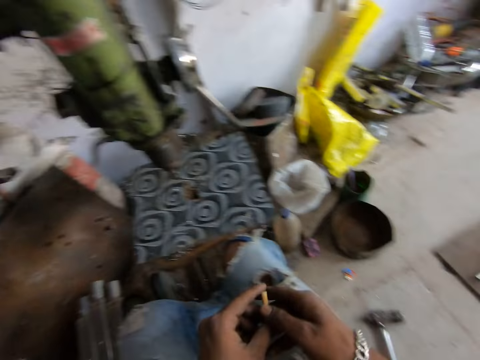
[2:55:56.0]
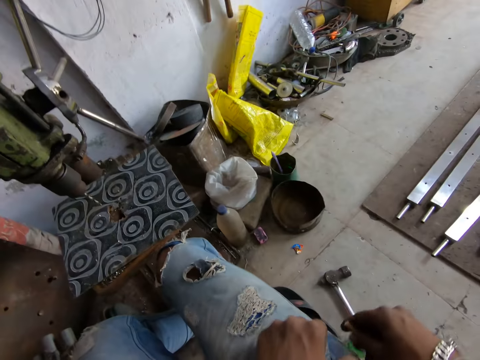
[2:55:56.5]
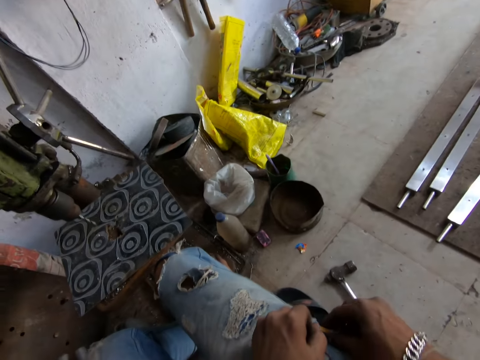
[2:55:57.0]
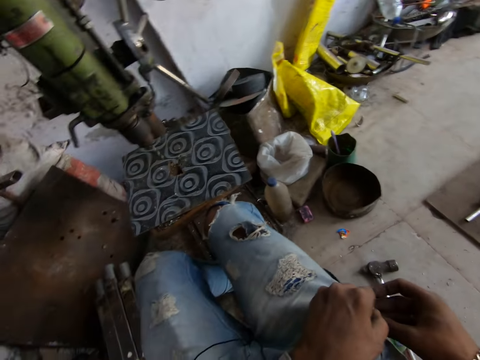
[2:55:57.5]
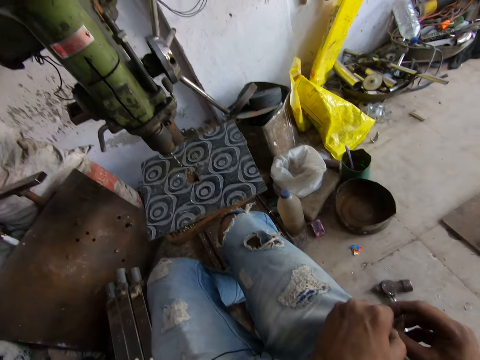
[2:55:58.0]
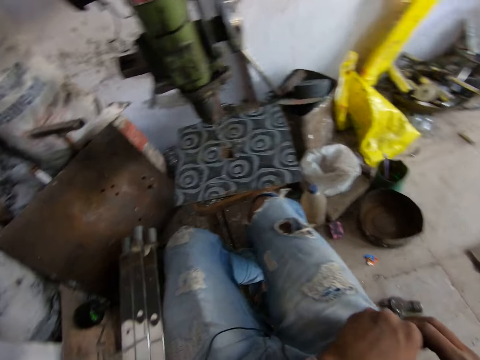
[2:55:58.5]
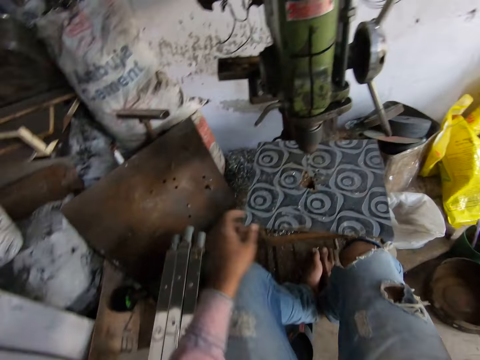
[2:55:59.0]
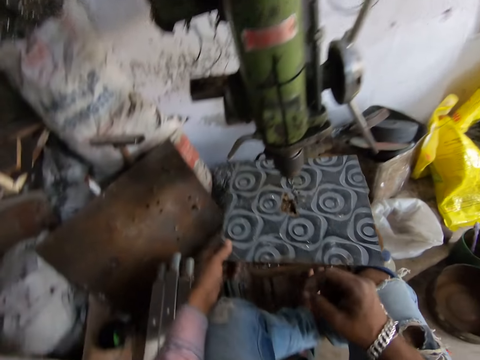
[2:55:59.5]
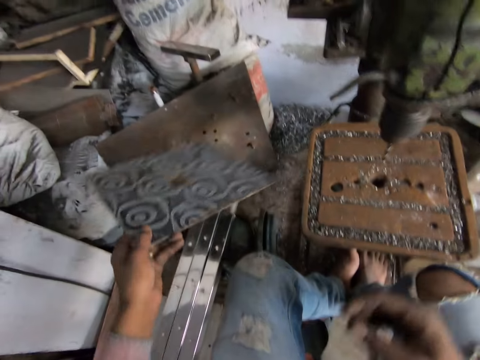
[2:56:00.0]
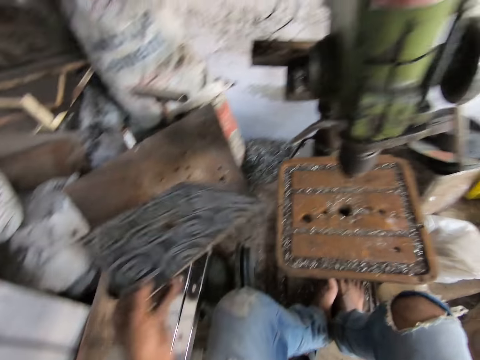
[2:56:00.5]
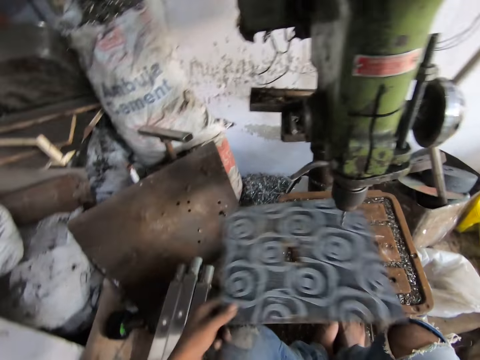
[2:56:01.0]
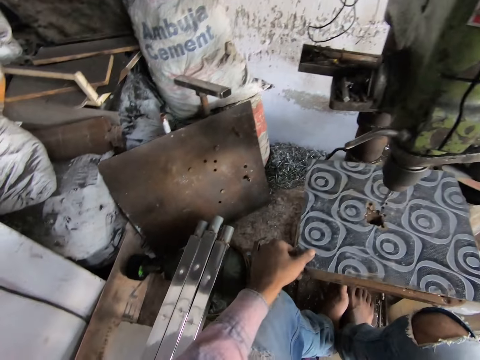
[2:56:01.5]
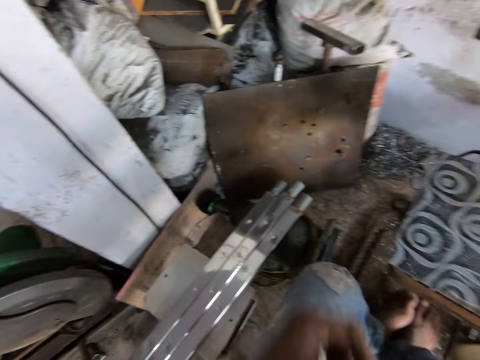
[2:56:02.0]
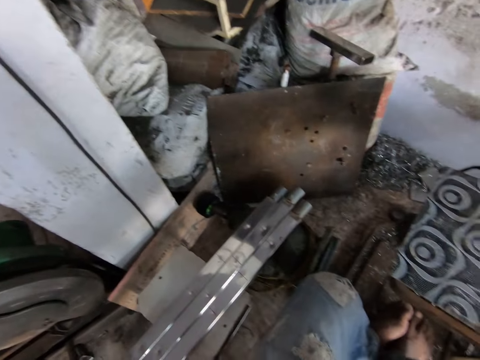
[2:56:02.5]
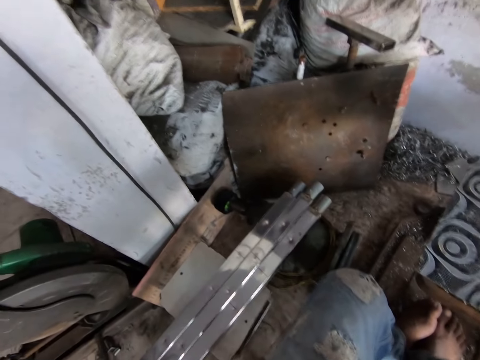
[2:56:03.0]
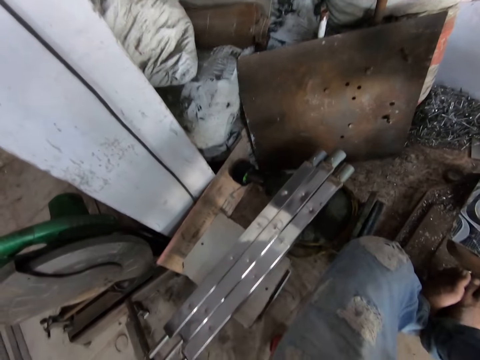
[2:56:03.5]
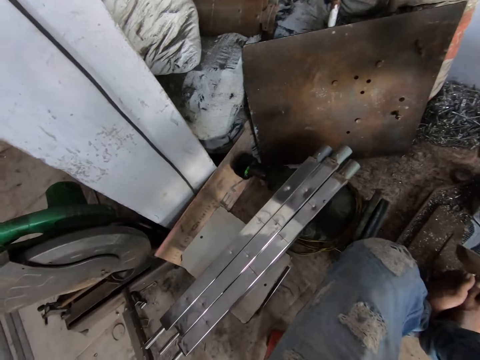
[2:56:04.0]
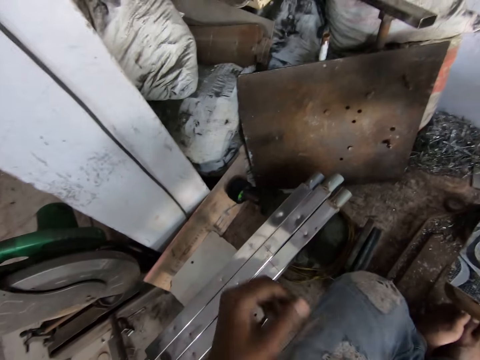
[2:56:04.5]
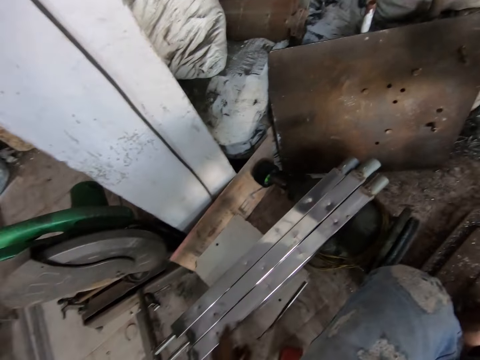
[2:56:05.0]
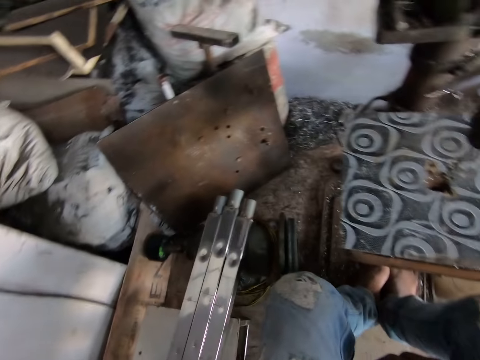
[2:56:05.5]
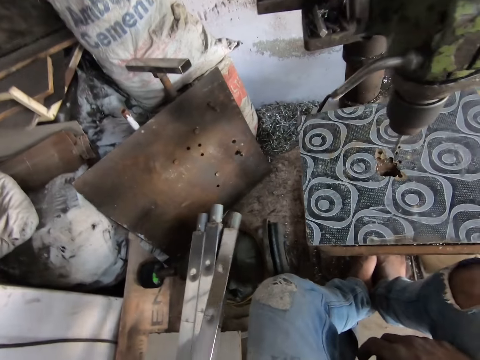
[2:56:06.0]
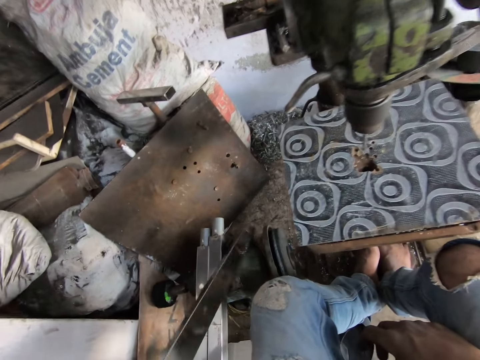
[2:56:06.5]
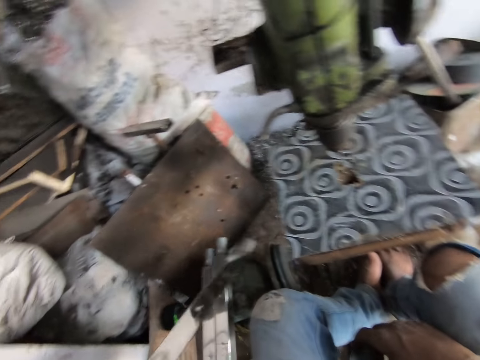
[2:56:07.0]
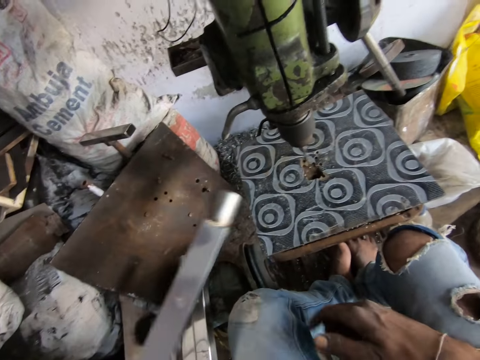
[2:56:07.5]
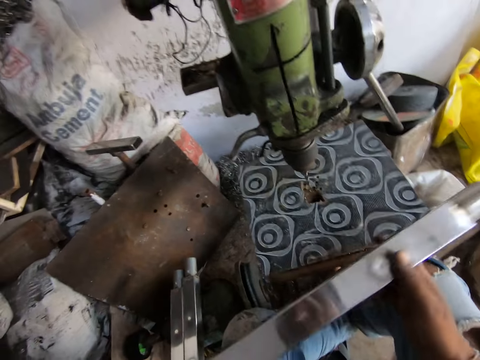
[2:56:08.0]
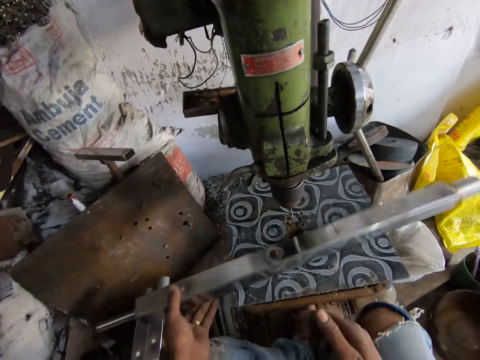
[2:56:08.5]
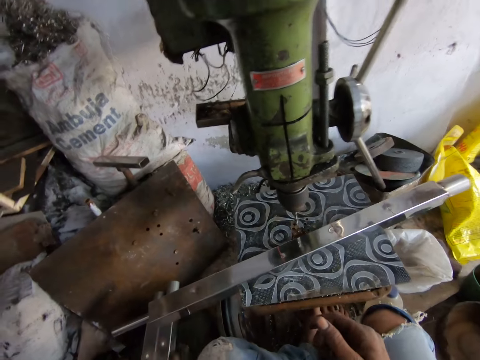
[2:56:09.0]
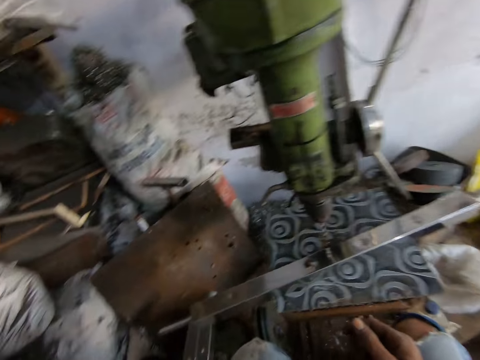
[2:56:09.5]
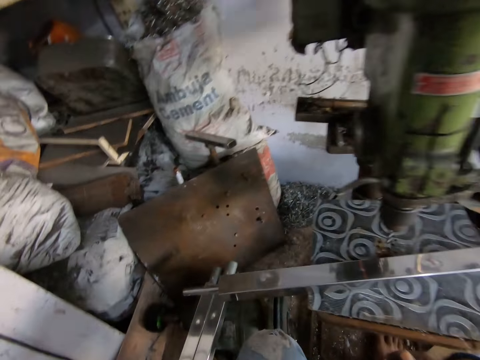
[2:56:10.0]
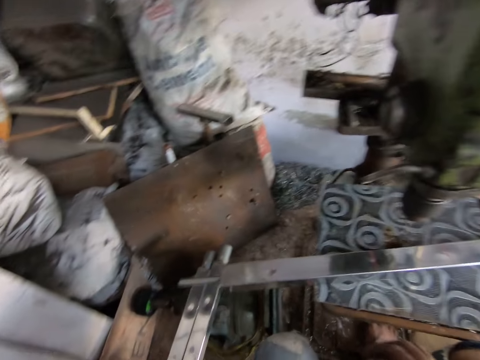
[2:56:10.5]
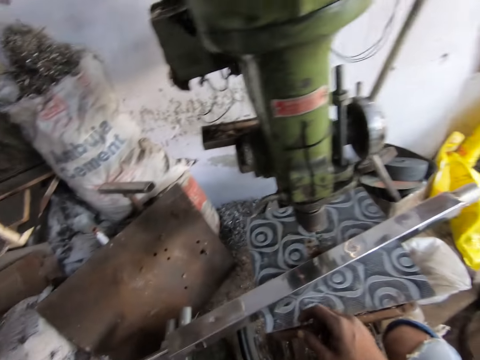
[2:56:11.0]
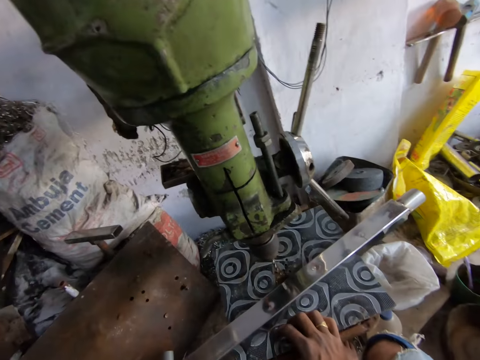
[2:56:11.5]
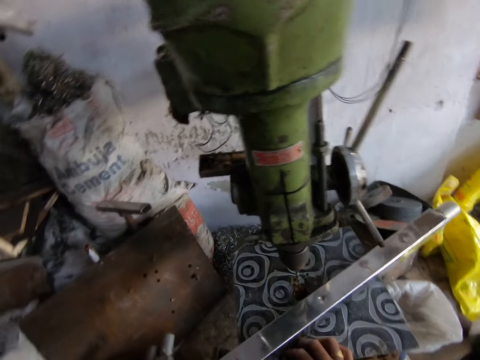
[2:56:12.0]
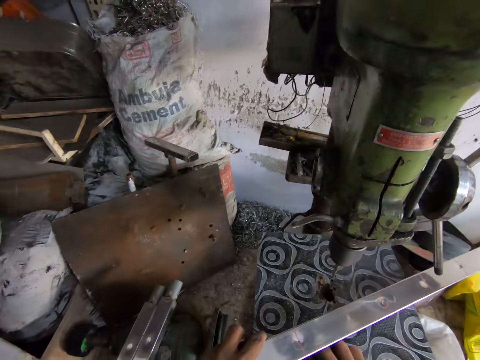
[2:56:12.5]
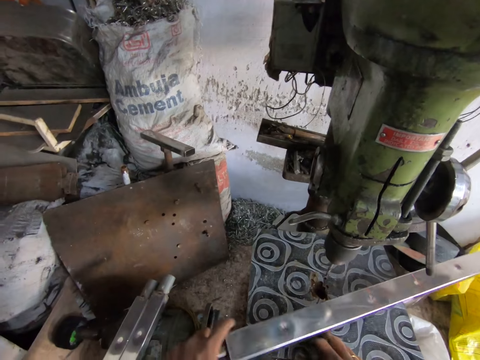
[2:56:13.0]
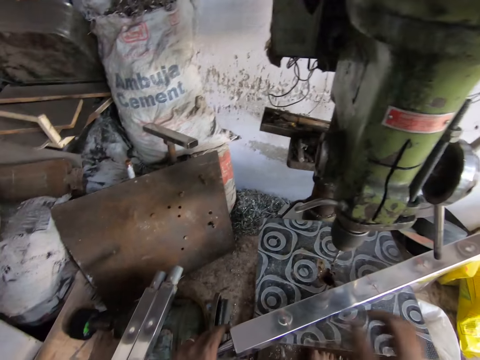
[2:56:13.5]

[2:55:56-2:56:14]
The camera wearer puts something in the pocket. They remove dust from an object. They talk to someone. They pick up a metal from the ground.

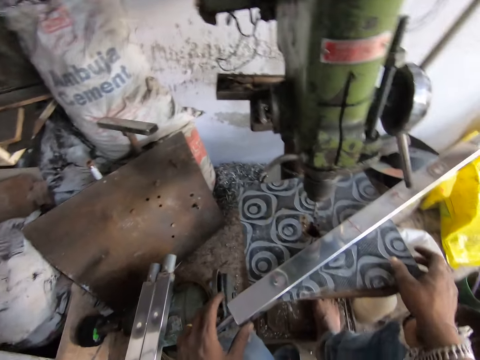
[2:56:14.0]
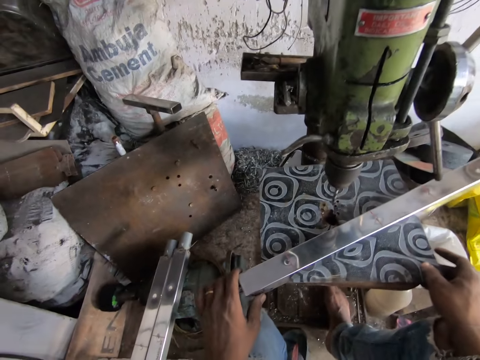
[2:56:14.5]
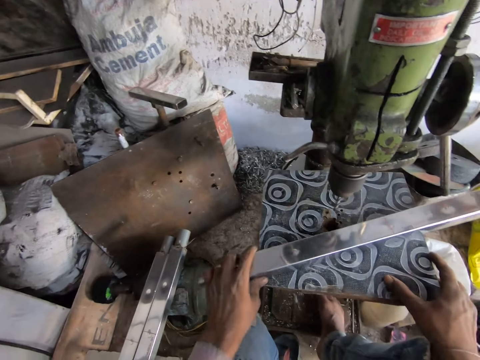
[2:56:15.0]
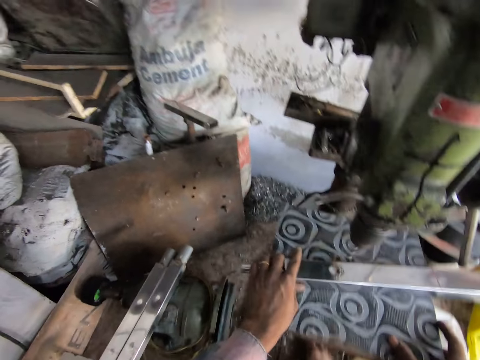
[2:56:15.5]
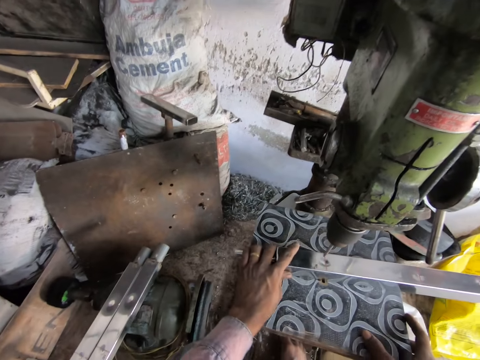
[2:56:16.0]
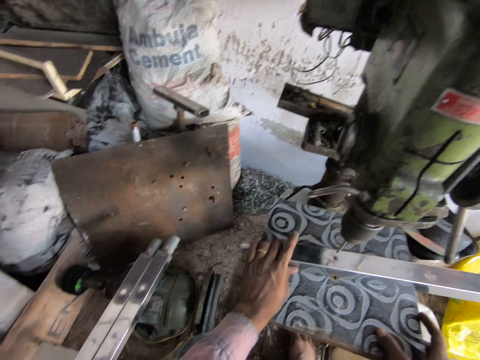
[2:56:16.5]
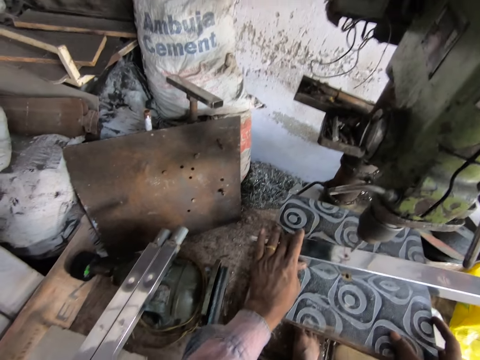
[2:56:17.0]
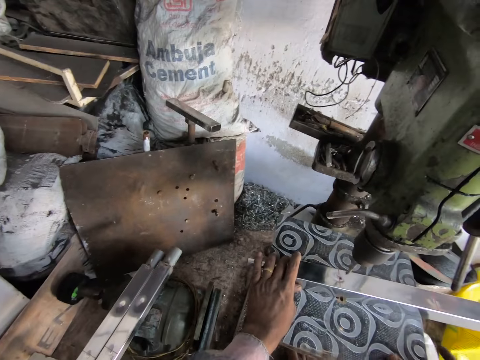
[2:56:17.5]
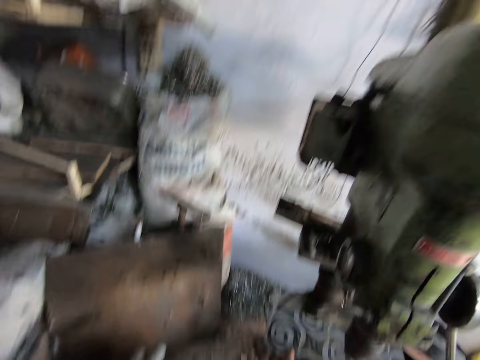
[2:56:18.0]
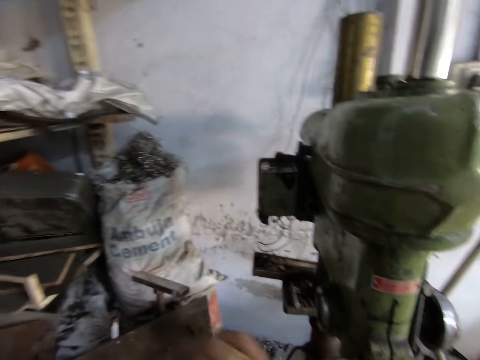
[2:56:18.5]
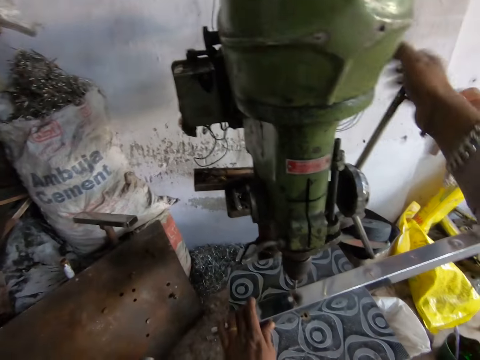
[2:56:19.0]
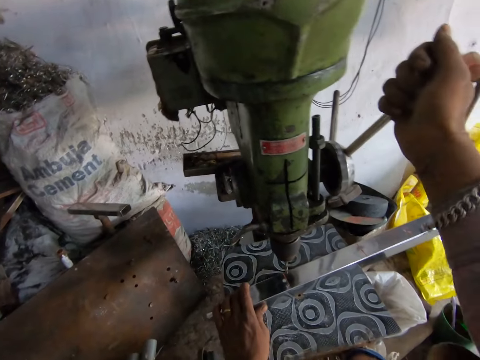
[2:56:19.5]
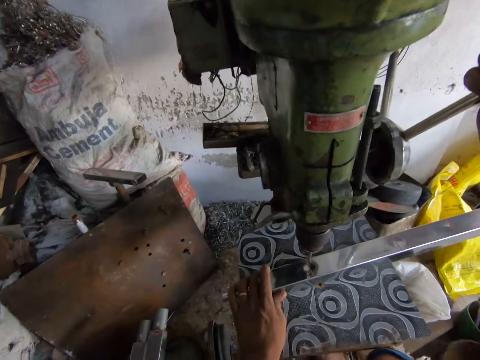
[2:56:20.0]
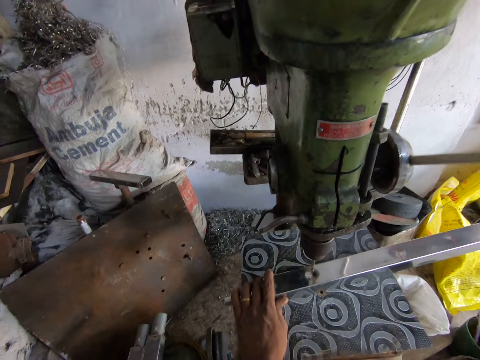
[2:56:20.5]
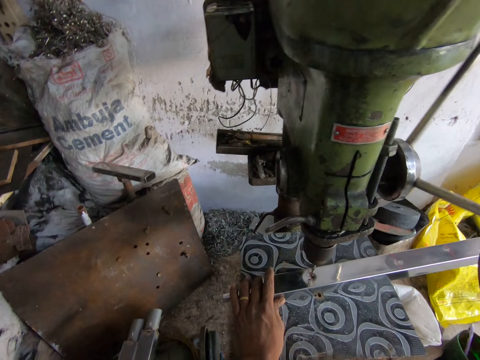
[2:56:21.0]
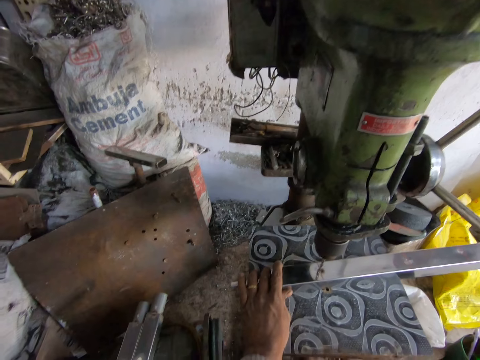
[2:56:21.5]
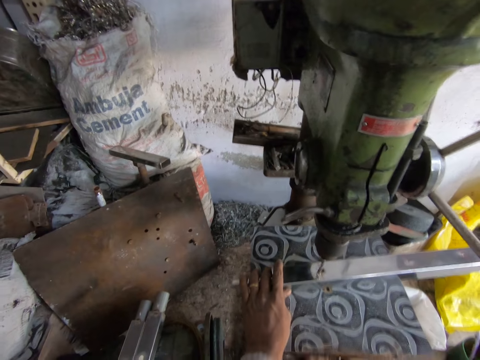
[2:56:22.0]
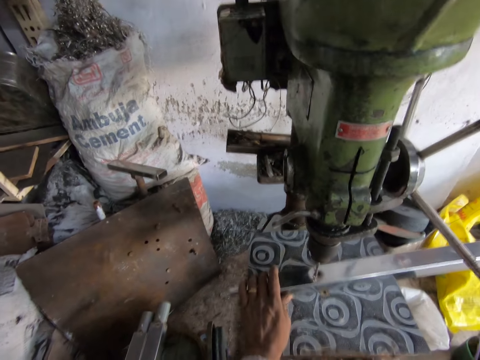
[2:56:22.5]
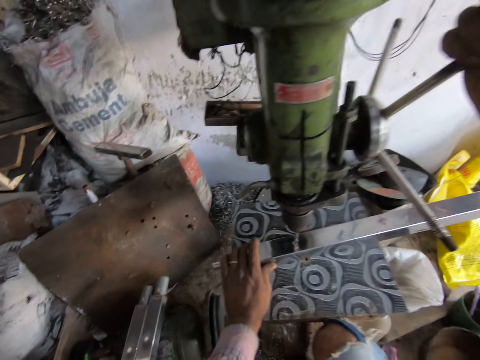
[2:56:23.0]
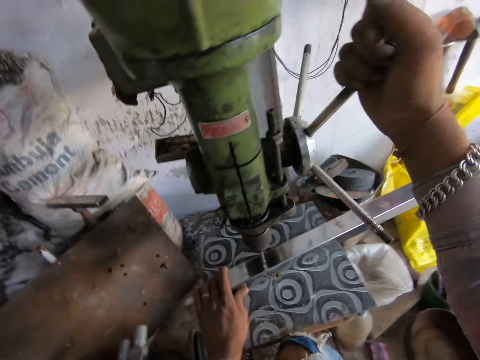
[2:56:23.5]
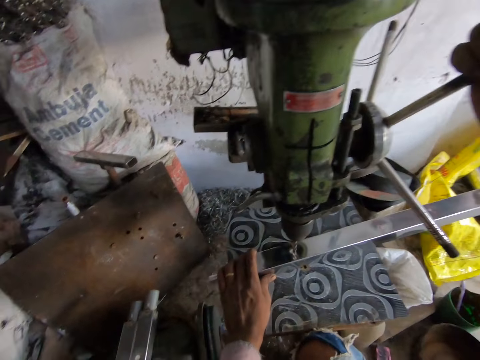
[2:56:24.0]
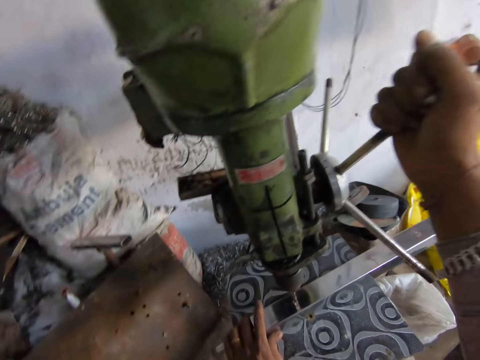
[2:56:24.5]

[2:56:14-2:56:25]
The camera wearer drills the metal bar with the bench pillar drill machine.
